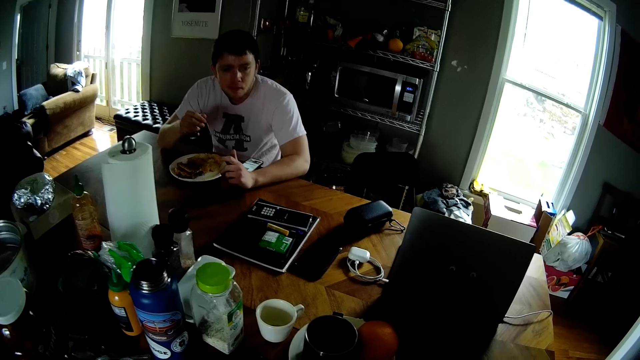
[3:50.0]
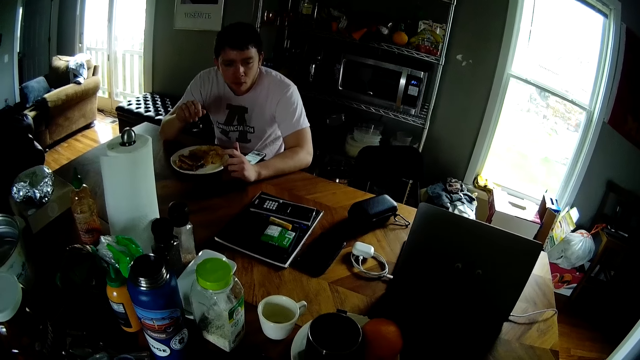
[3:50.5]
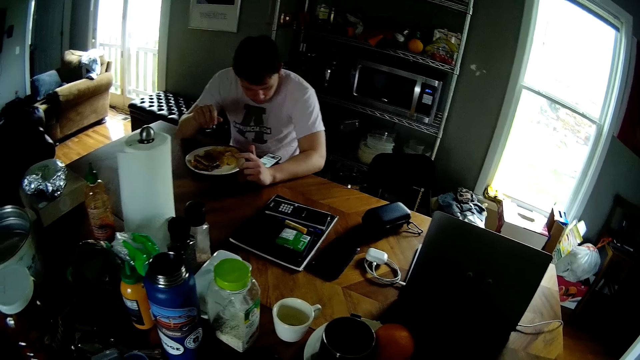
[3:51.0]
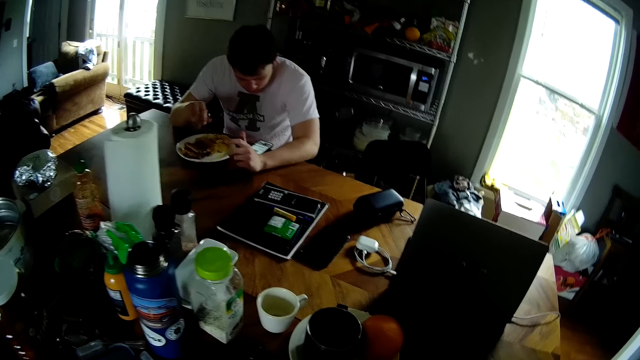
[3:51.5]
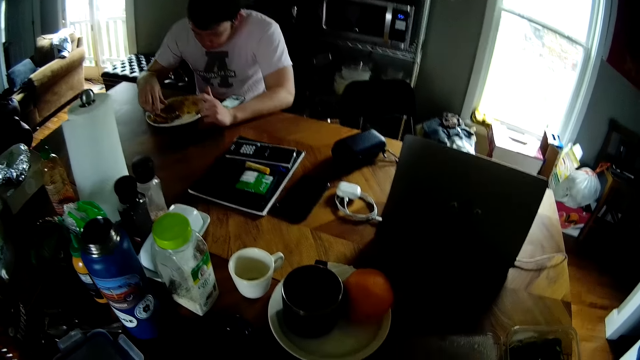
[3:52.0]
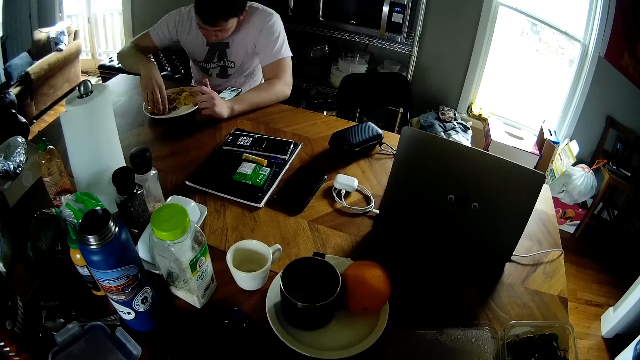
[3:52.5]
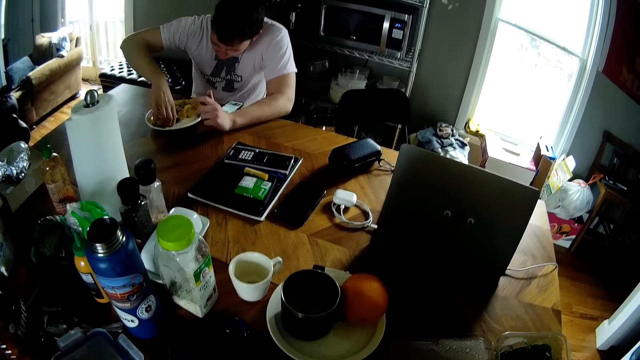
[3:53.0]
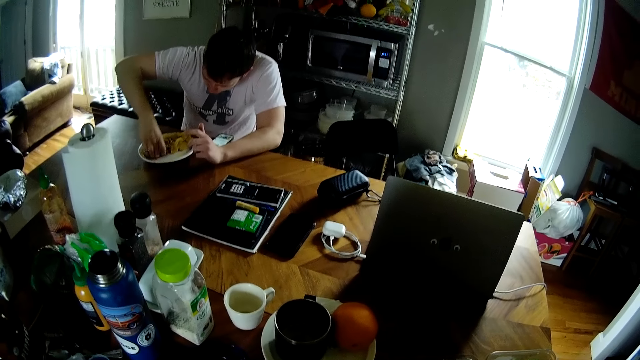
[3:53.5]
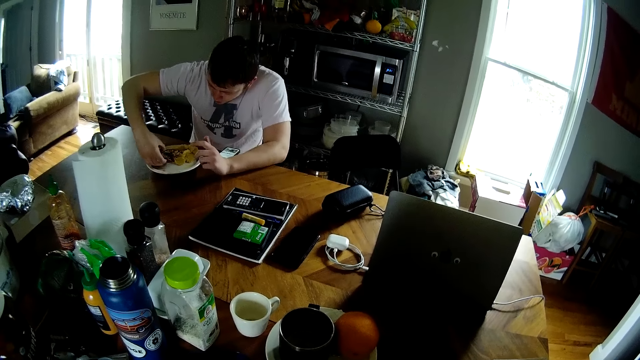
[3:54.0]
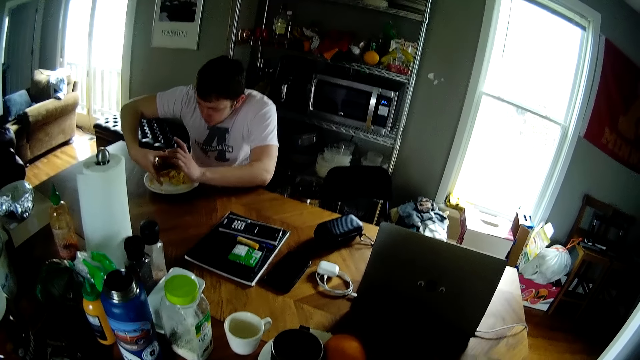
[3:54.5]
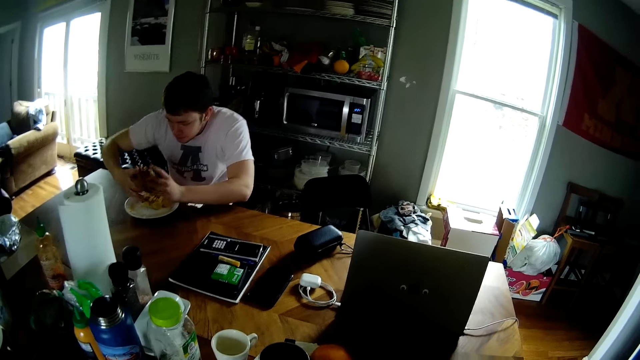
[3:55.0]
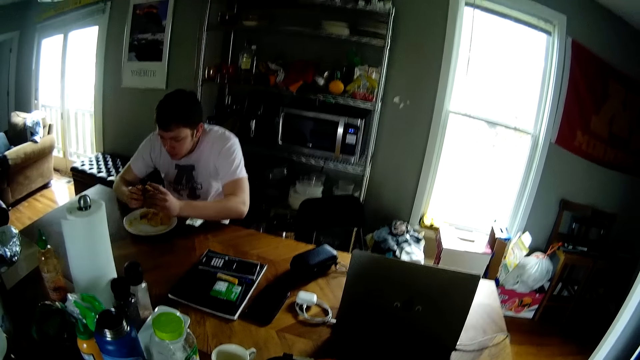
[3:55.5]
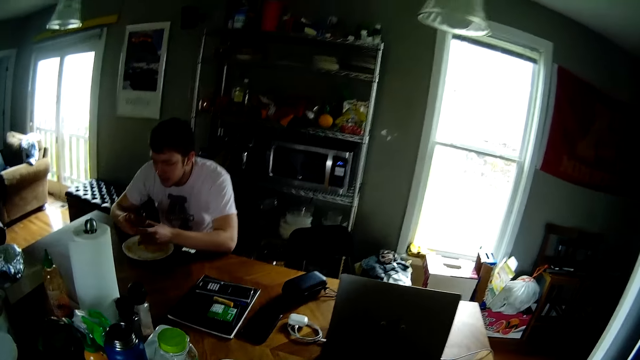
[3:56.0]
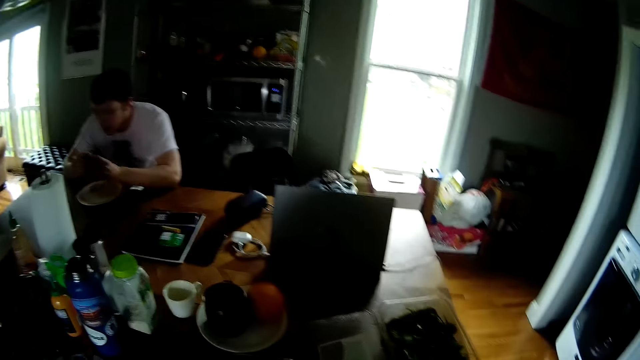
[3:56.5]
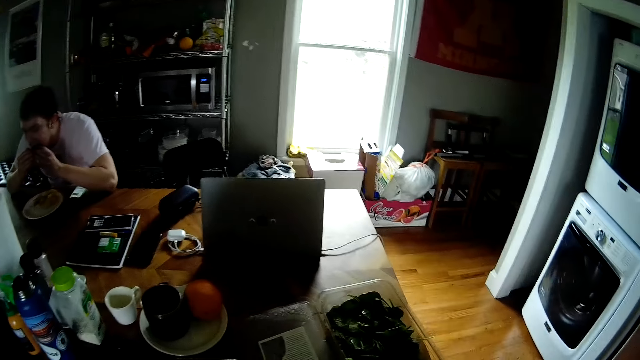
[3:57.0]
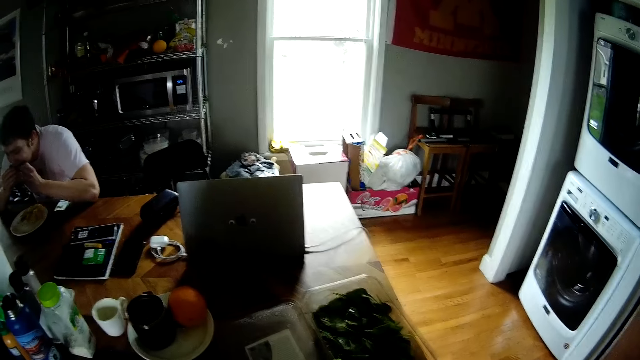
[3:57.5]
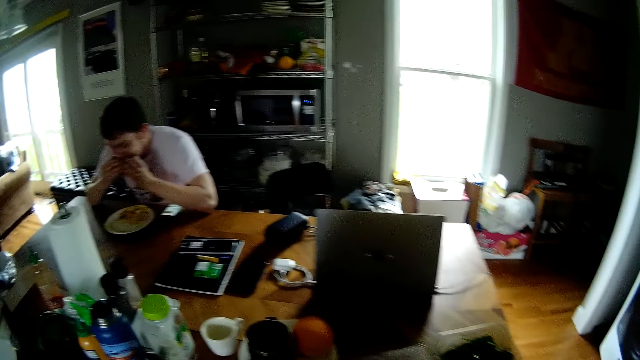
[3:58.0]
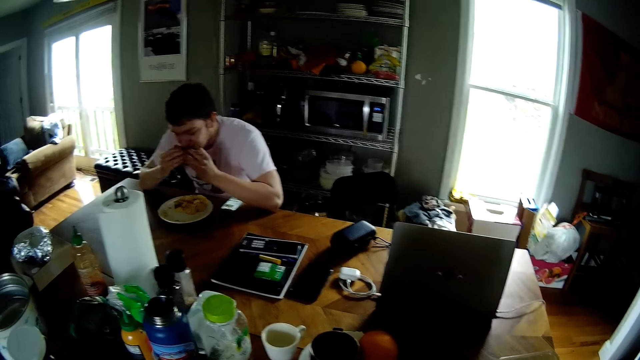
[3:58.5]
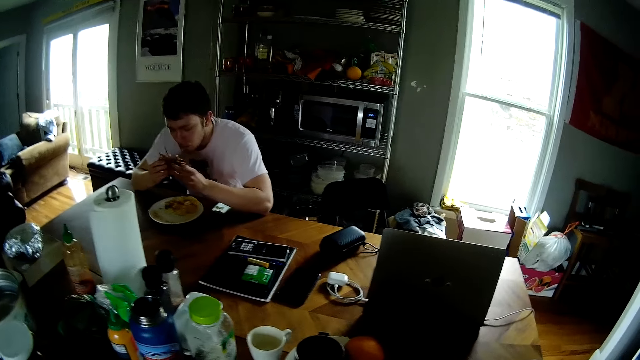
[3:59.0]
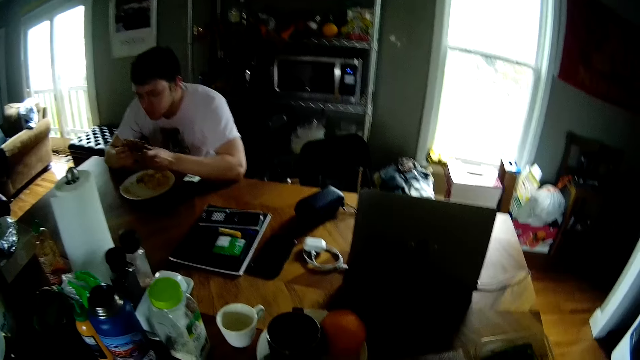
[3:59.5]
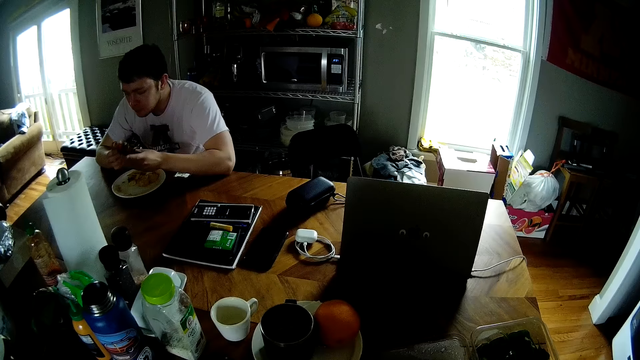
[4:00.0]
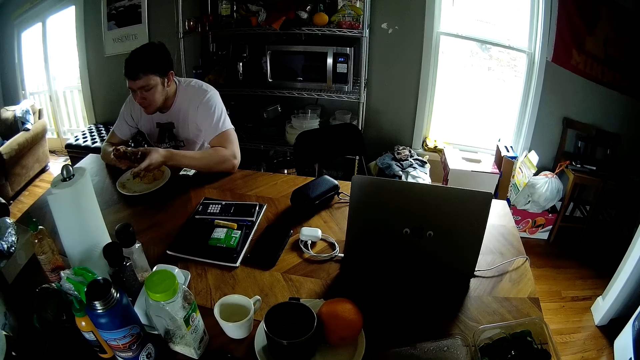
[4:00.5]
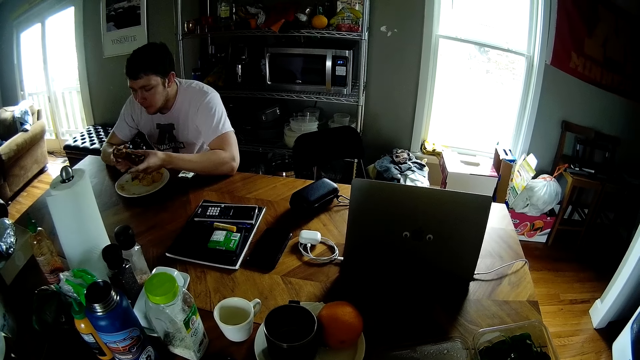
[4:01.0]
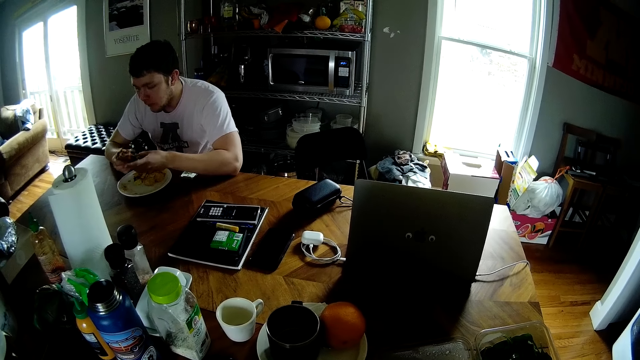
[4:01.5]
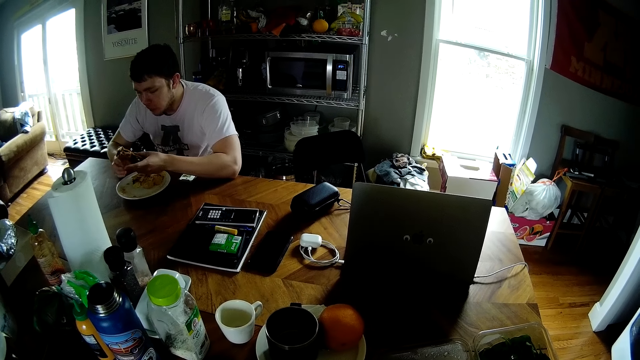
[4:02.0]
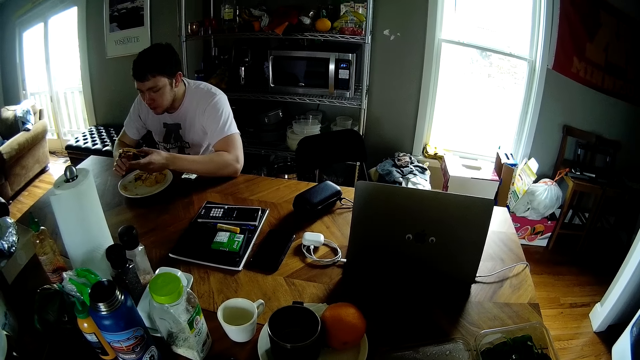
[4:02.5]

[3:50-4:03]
The man takes the sandwich from the plate with both hands. He eats the sandwich.

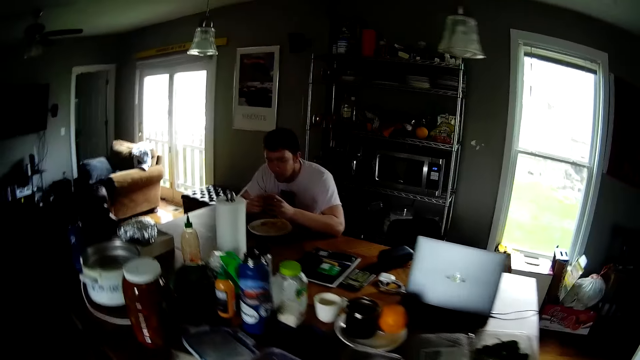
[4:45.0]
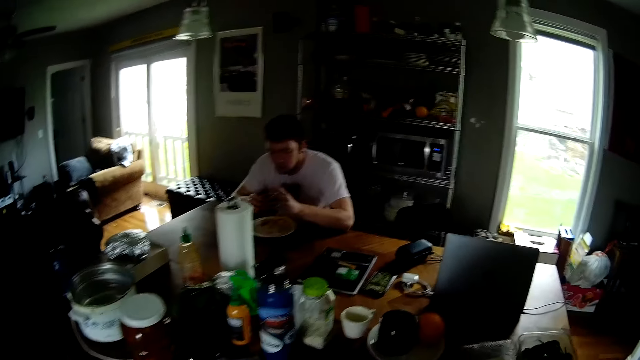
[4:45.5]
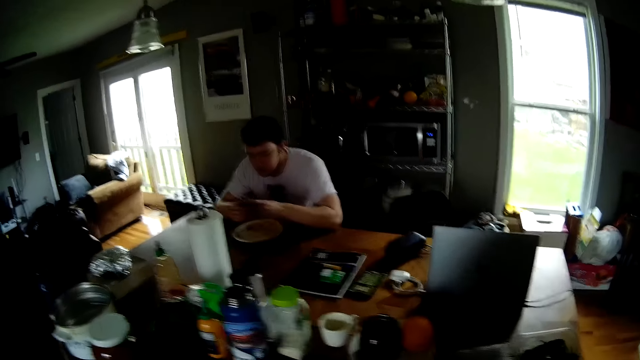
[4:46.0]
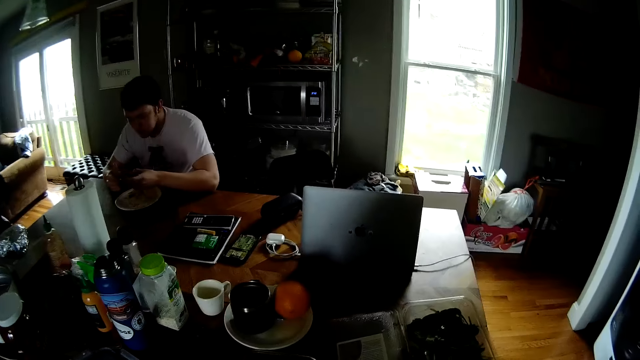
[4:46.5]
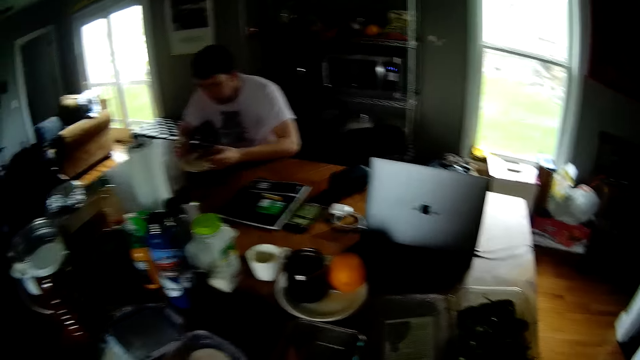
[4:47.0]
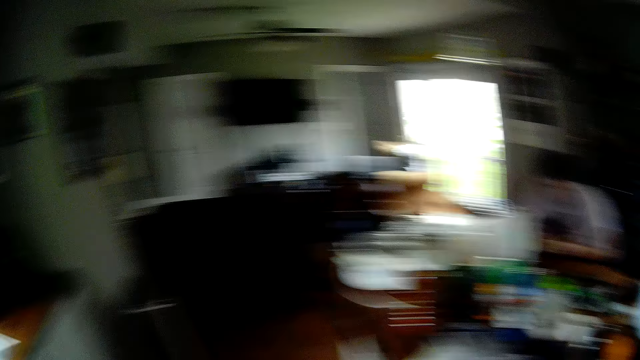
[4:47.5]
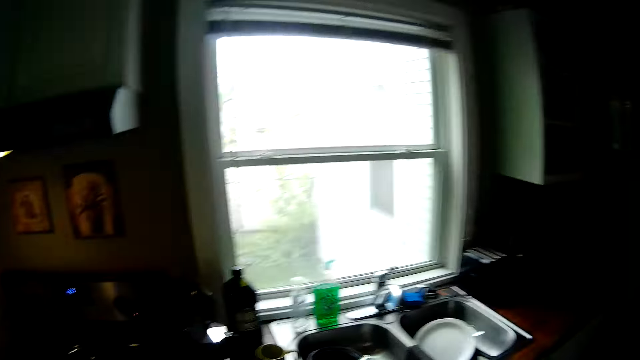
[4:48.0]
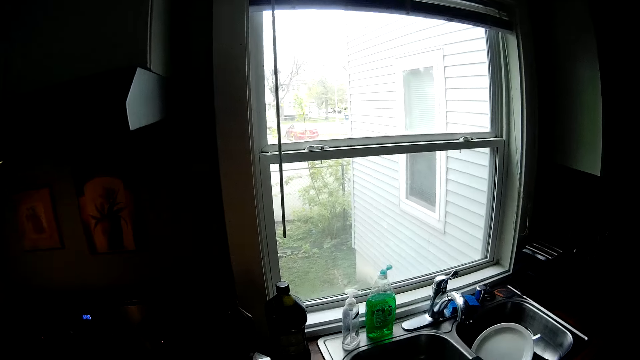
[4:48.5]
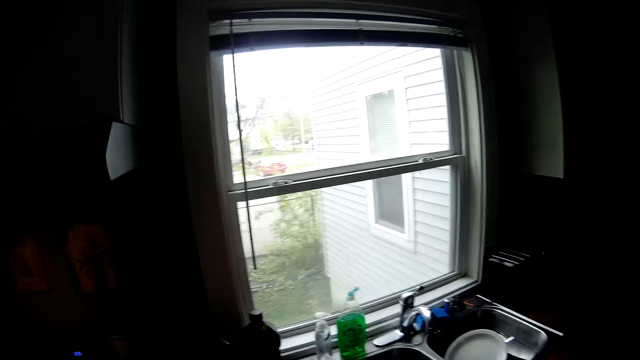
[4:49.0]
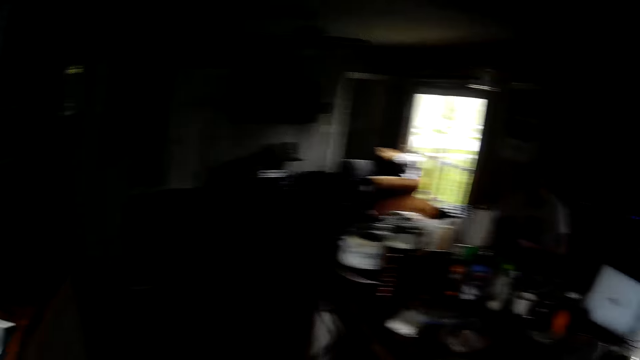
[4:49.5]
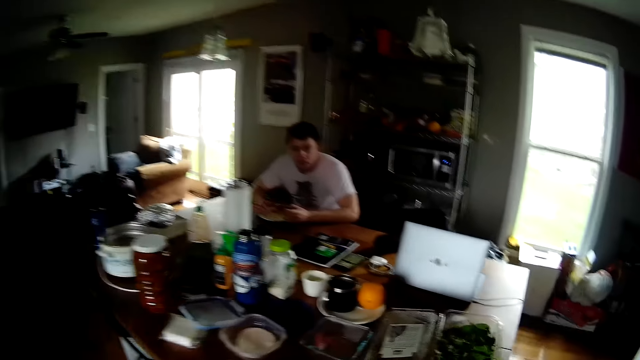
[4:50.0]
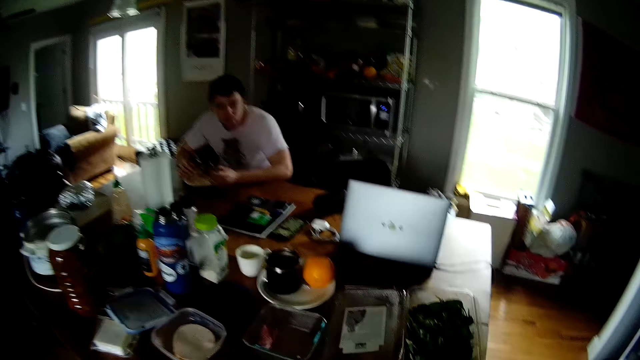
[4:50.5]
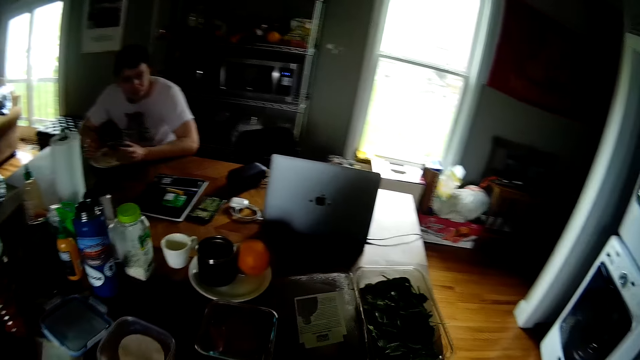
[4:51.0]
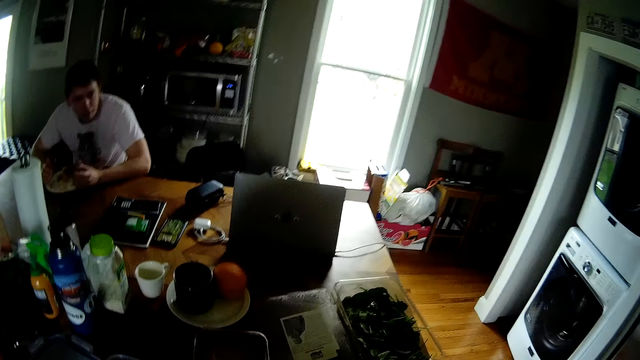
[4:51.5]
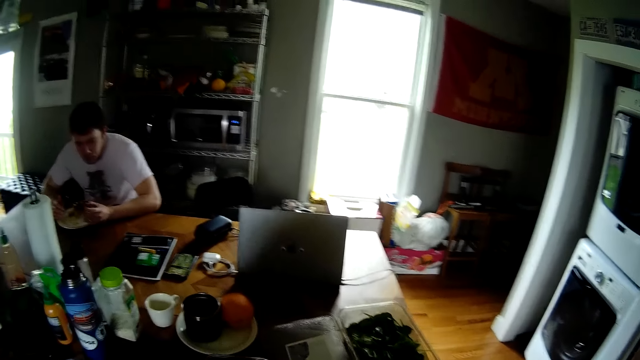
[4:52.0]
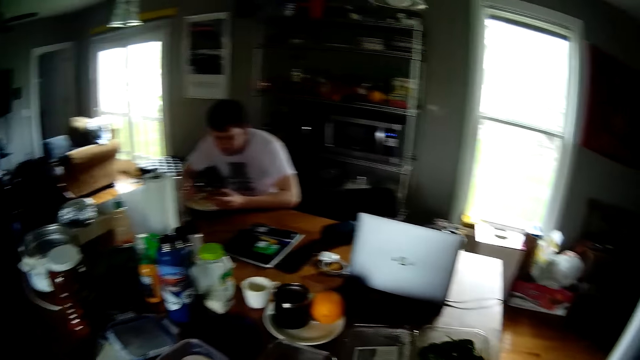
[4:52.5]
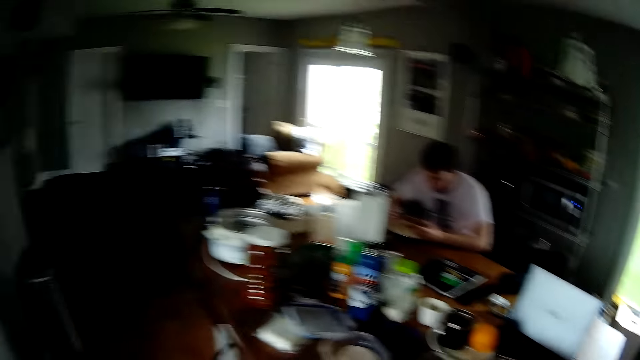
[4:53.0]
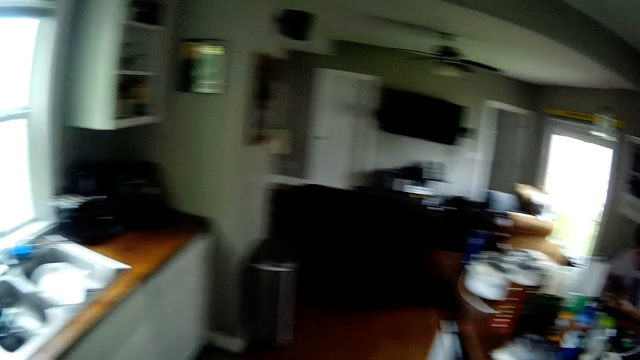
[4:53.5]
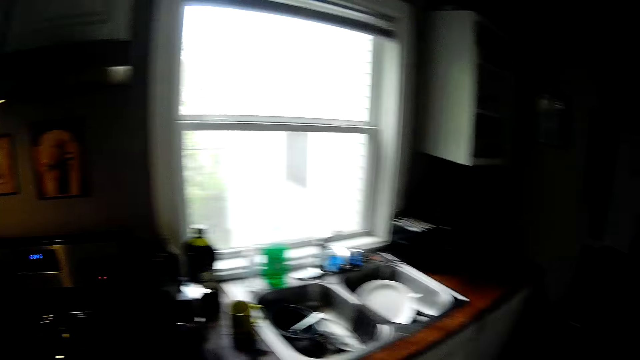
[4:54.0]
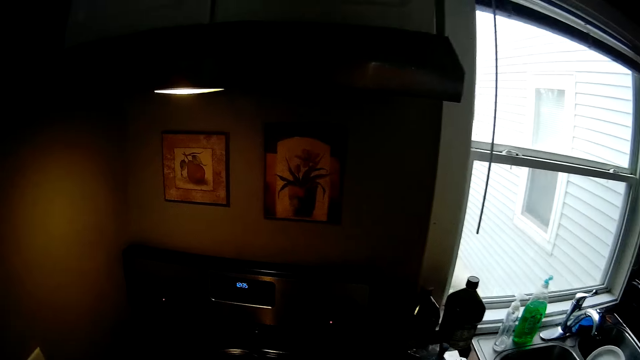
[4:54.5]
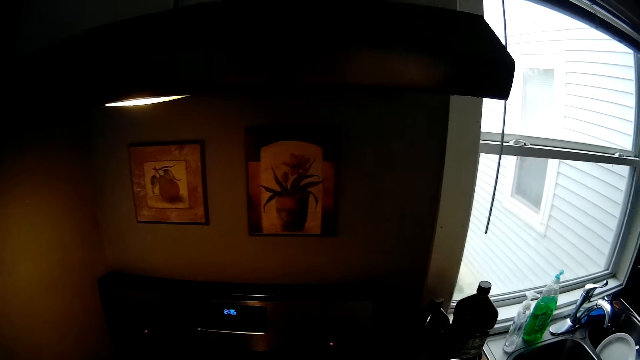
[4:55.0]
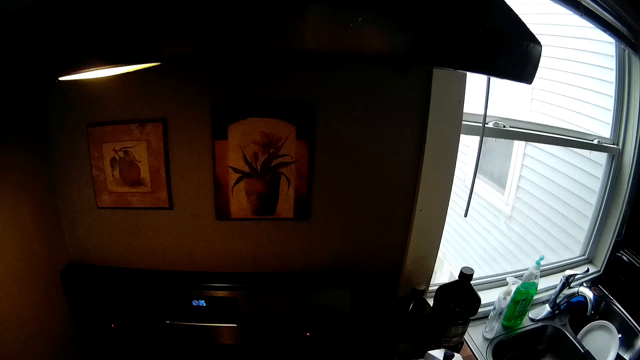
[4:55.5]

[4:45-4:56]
The man lowers a piece of meat in both hands into the plate on the table.
